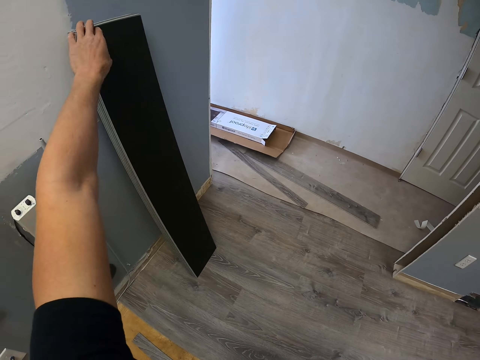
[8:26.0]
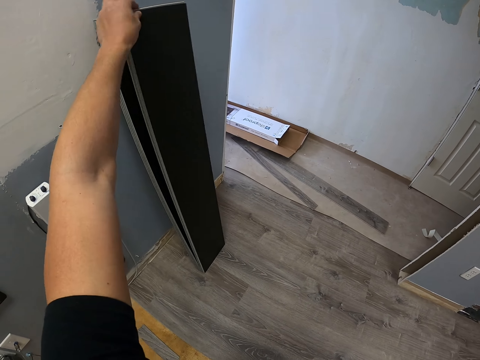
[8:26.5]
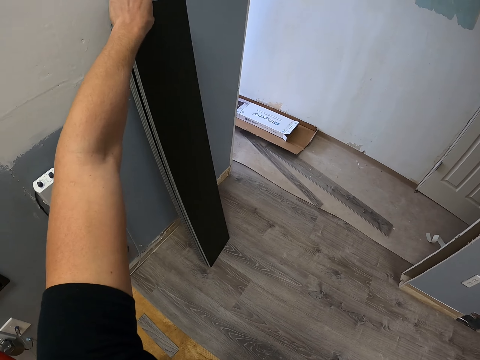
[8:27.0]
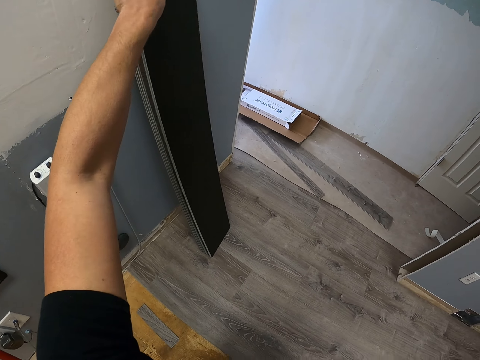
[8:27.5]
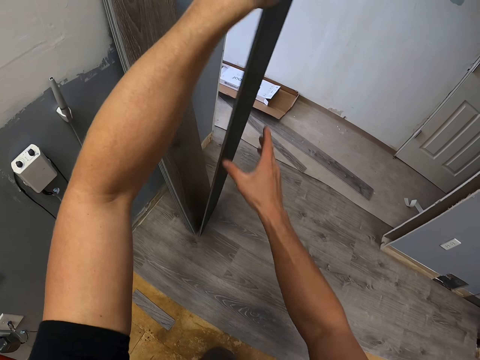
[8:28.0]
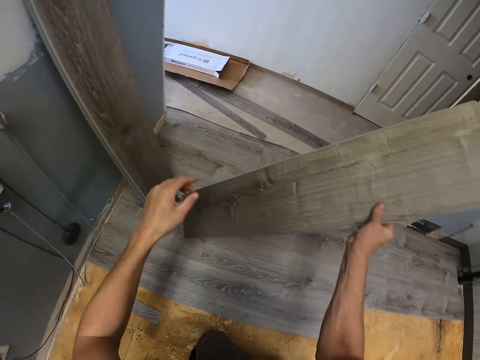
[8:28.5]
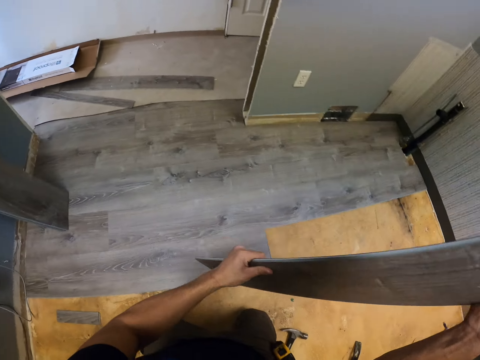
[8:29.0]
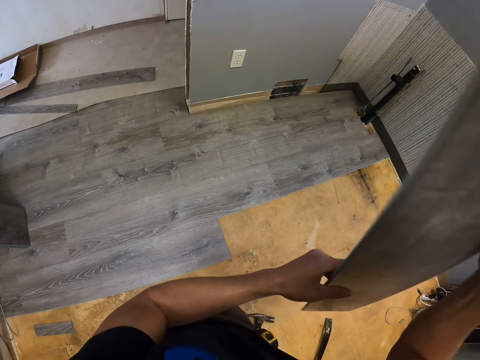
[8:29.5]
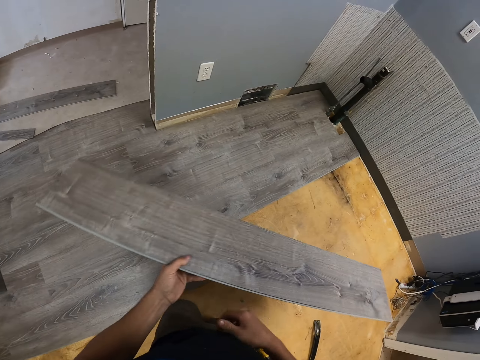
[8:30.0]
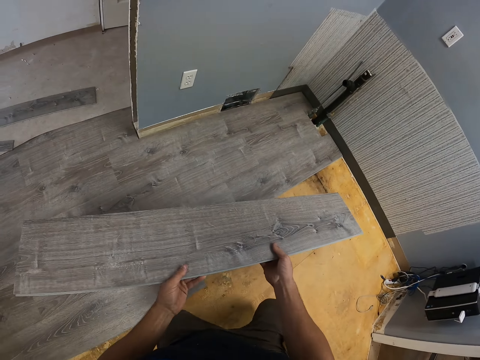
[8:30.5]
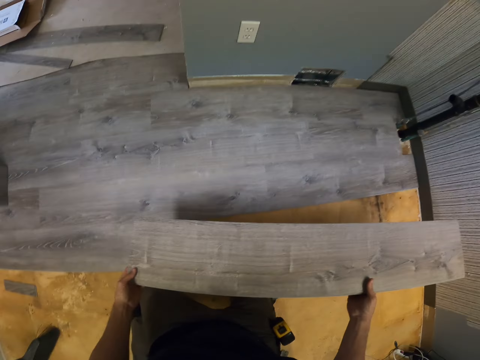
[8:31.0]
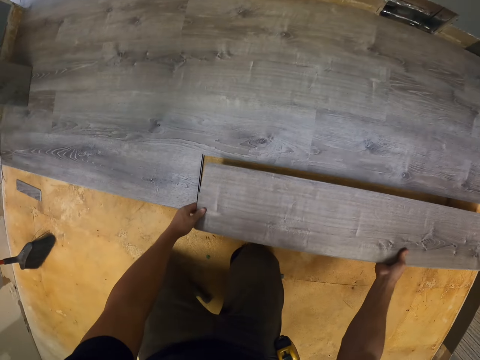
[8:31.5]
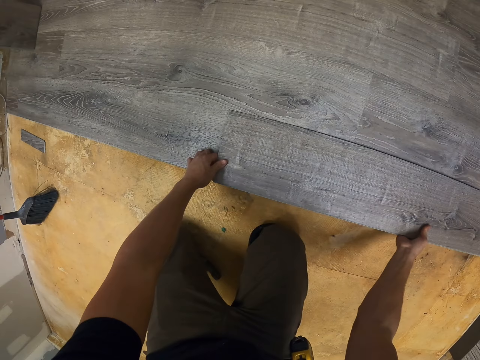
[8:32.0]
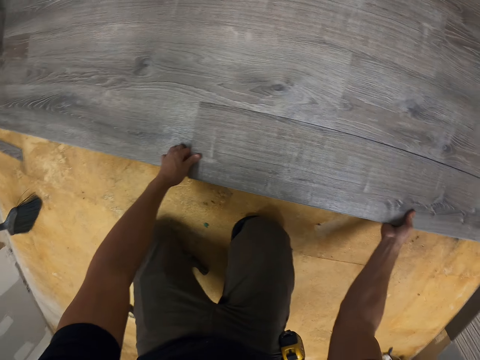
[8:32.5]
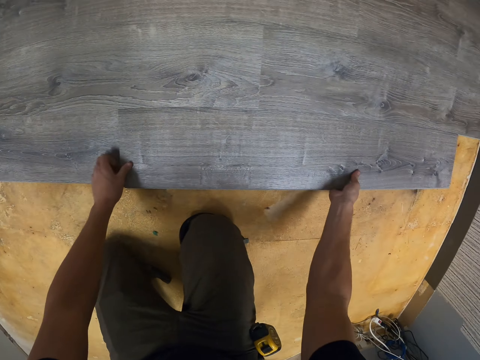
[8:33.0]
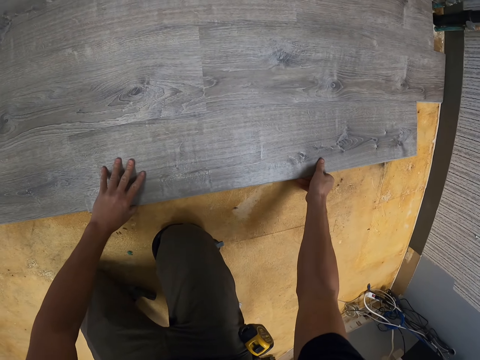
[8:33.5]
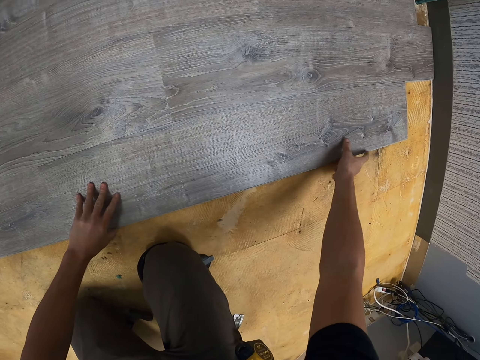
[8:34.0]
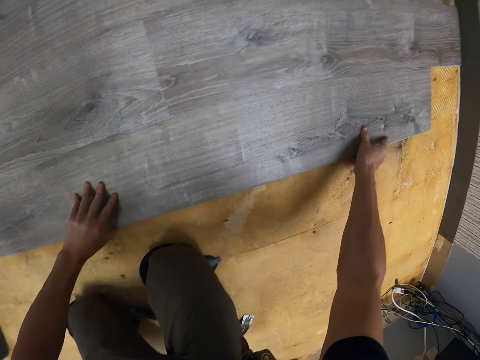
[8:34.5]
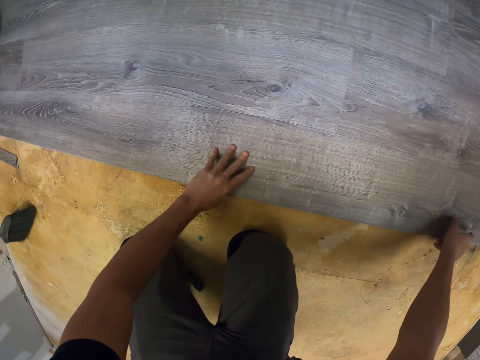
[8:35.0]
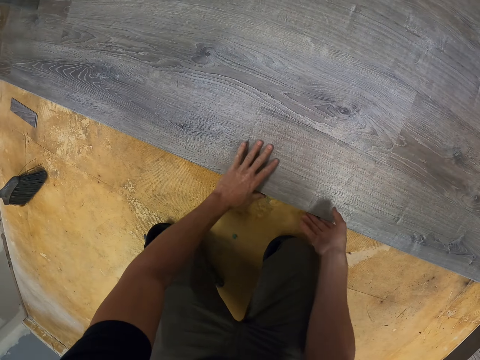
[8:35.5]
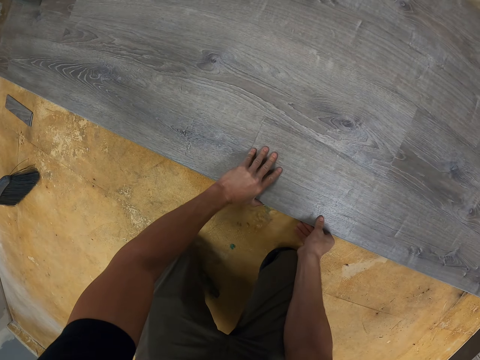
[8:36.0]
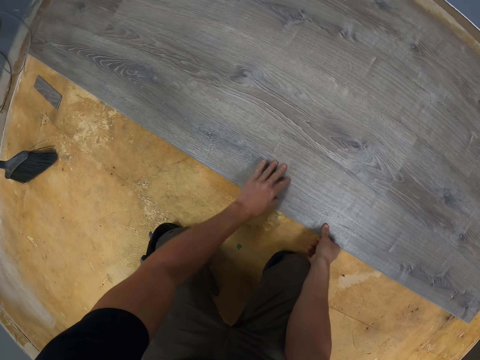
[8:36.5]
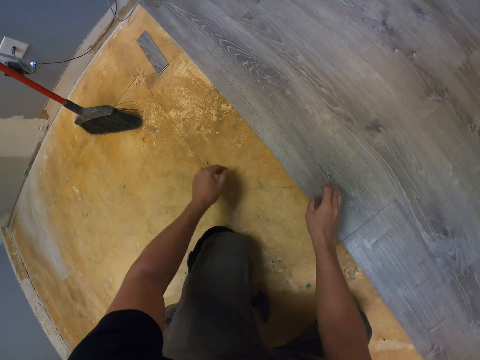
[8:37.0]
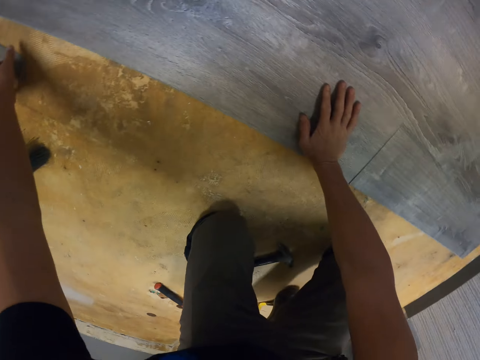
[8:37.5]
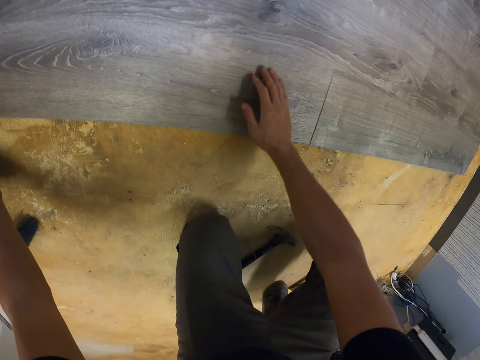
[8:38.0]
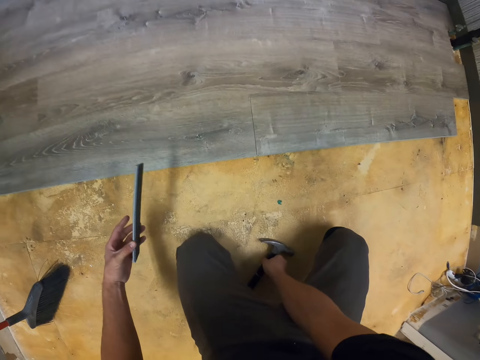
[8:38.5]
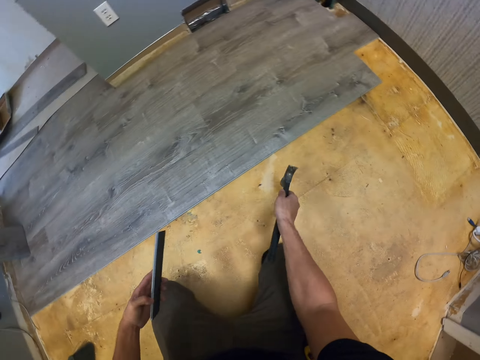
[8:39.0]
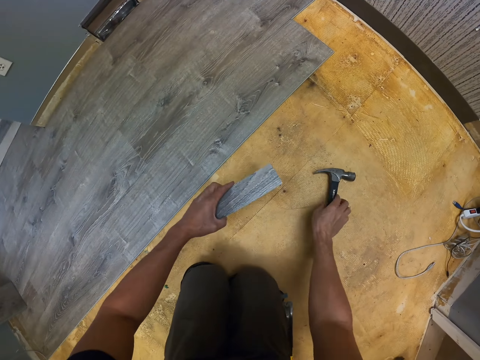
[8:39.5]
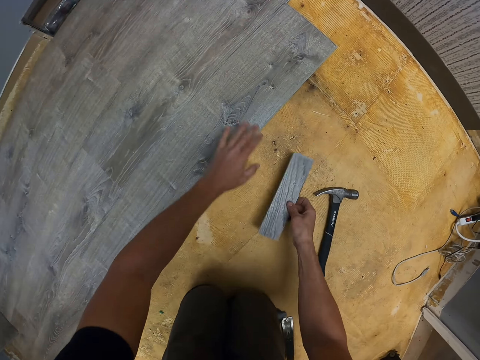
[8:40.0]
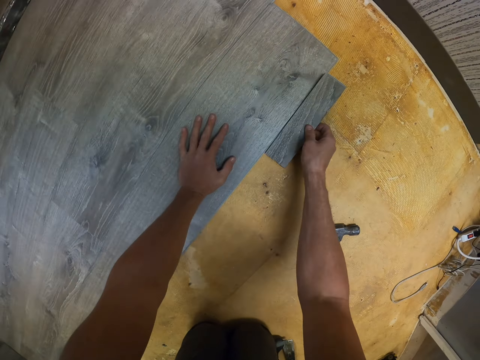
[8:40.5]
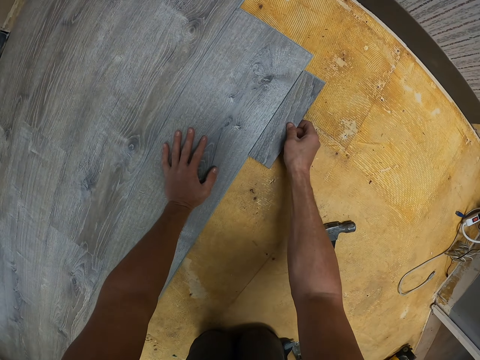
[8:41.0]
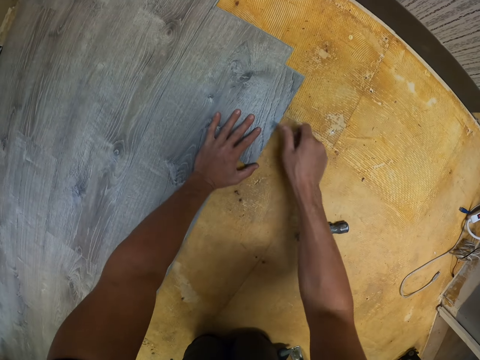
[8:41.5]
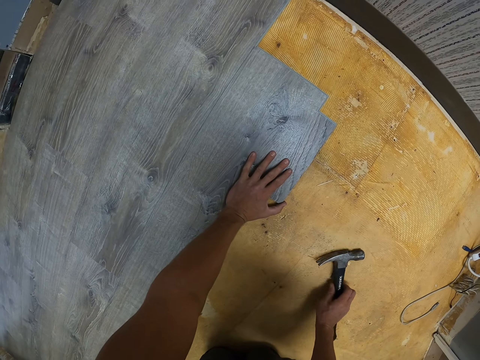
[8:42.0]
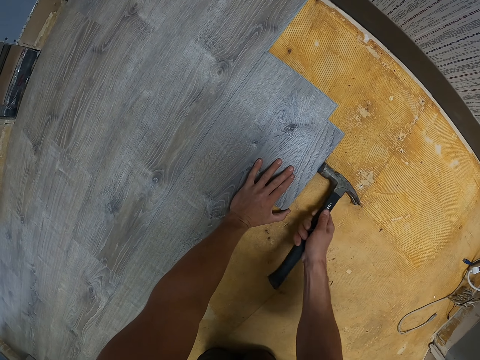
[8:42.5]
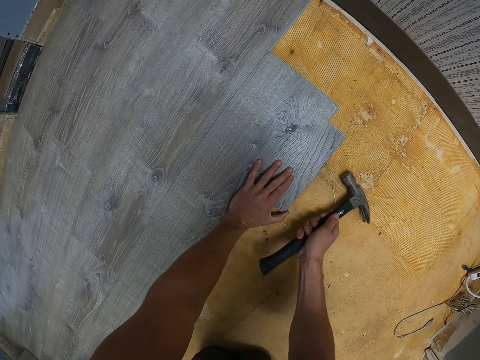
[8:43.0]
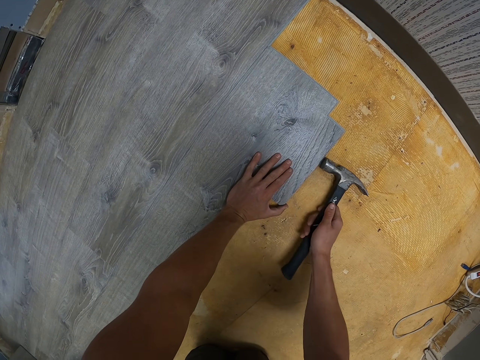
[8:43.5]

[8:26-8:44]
The camera wearer picks up a piece of wood. They put the piece of wood on the floor. They pick up a small piece of wood. They pick up a claw hammer. They pick up the wood. They put the small piece of wood down on the floor. They pick up the claw hammer. They fix the wood with the claw hammer.

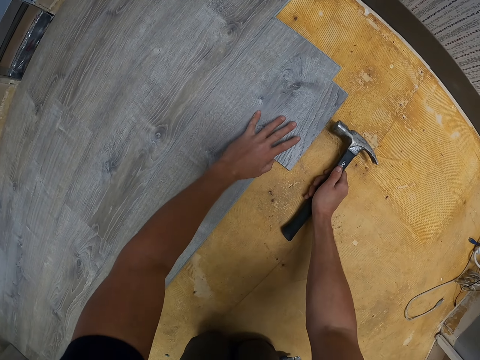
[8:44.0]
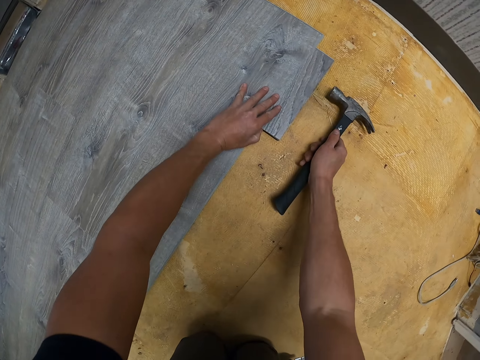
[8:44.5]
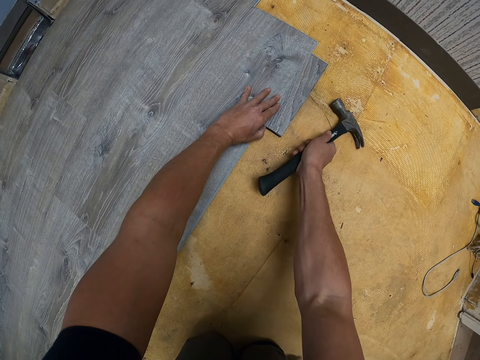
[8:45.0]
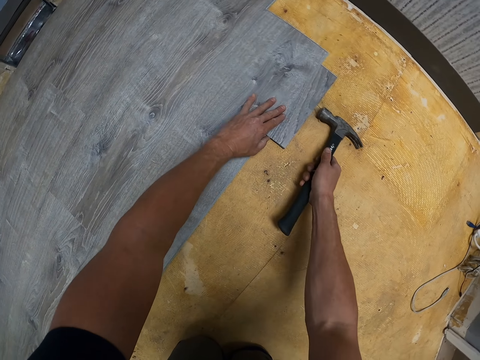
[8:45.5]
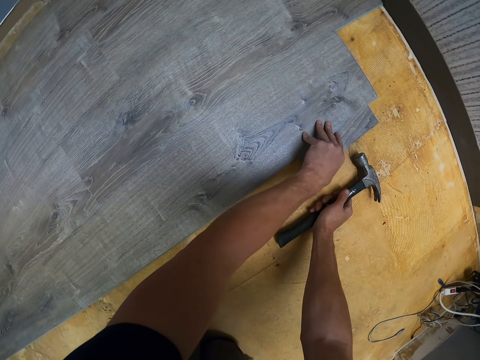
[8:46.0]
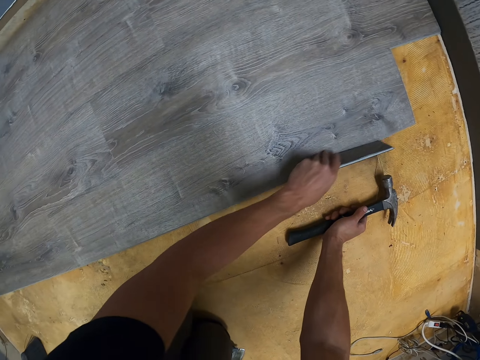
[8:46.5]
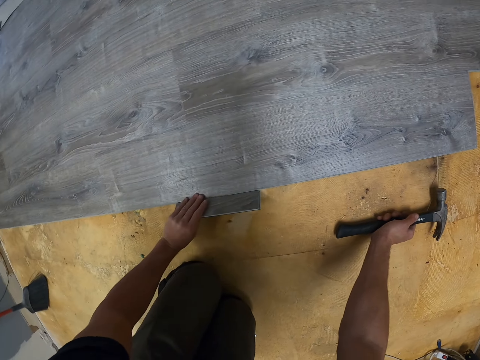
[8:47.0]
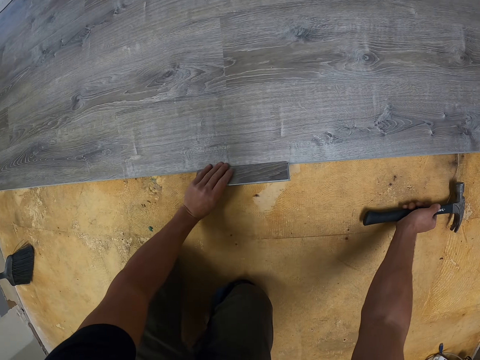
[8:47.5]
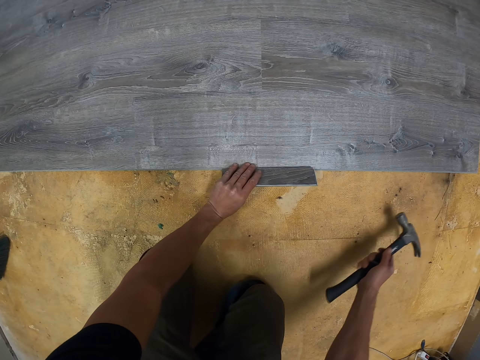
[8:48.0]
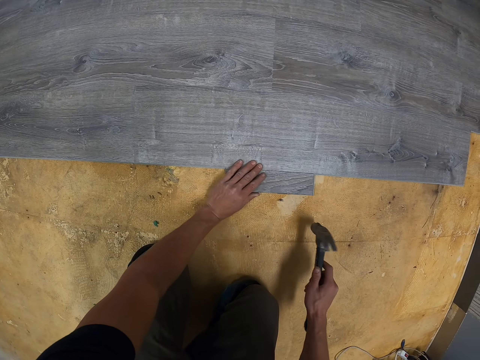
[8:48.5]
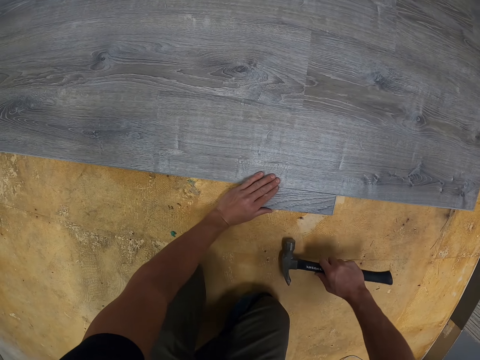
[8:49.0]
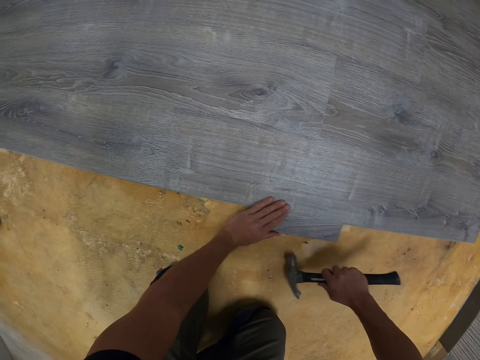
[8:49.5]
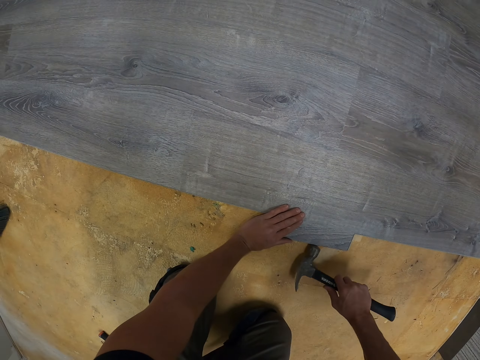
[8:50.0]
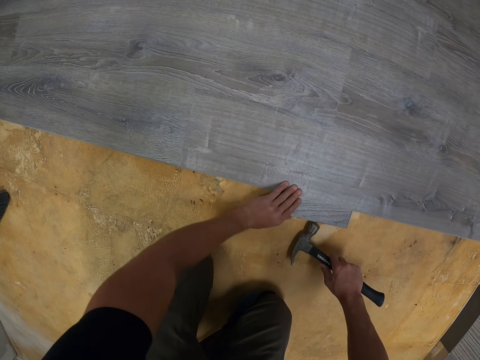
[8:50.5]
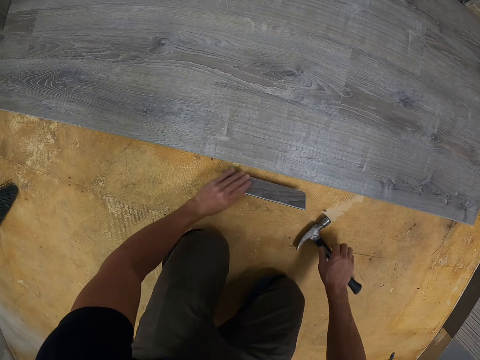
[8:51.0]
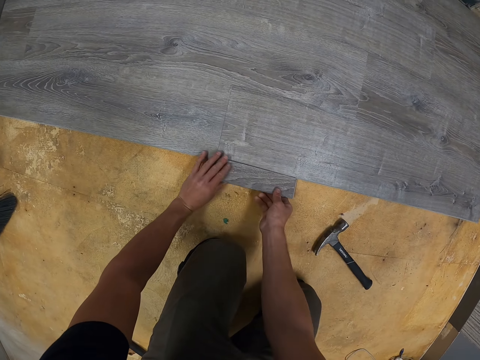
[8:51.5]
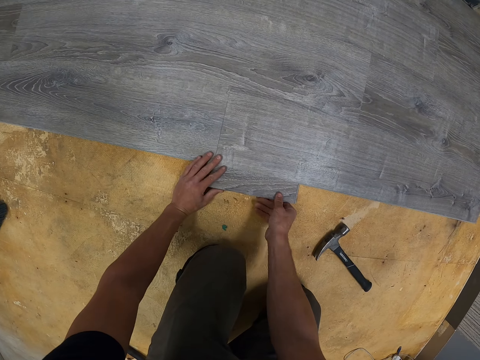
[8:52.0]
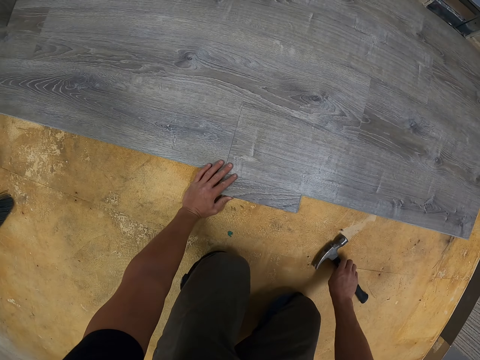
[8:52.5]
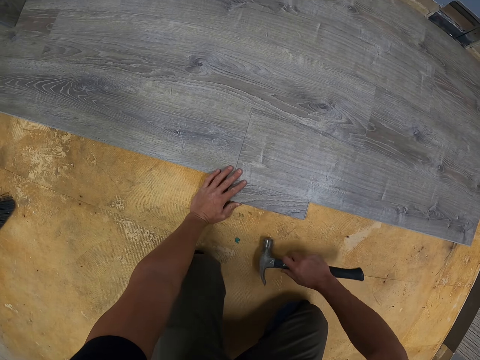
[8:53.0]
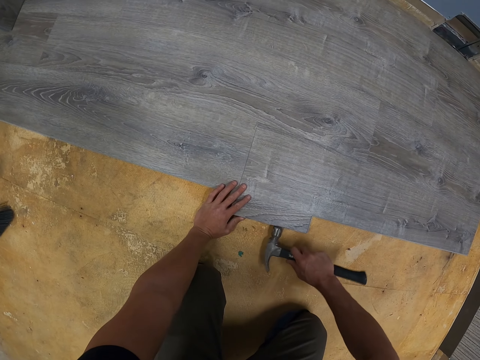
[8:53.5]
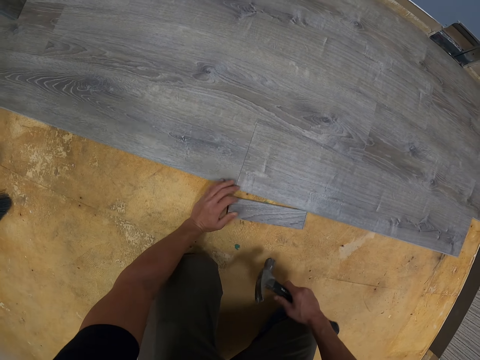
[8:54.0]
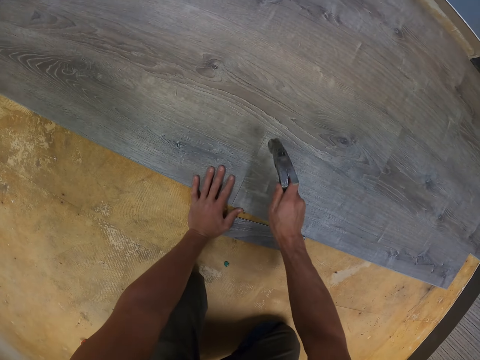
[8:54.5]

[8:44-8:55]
The camera wearer picks up wood. They fix the wood with a claw hammer. They pick up the wood. They put the wood on the floor. They pick up the claw hammer.
